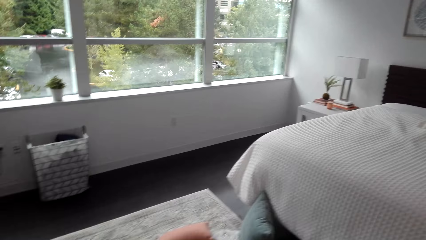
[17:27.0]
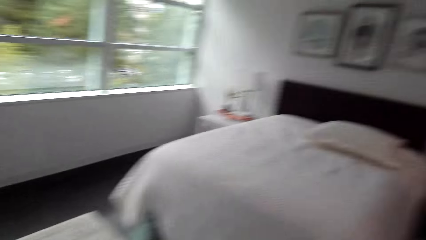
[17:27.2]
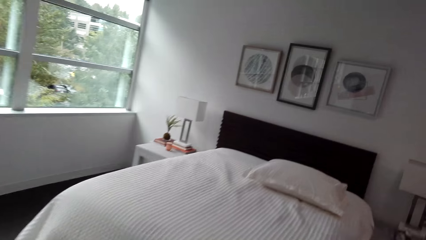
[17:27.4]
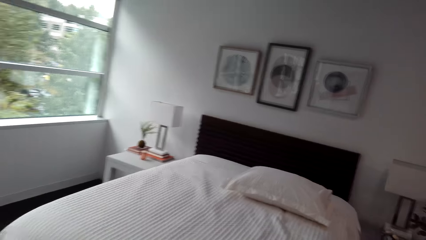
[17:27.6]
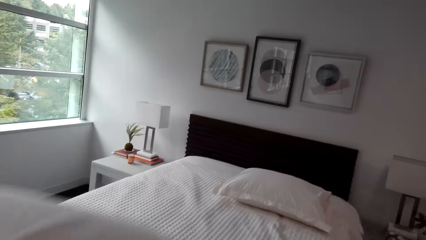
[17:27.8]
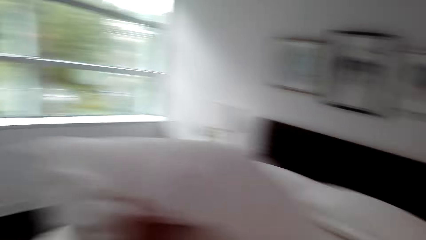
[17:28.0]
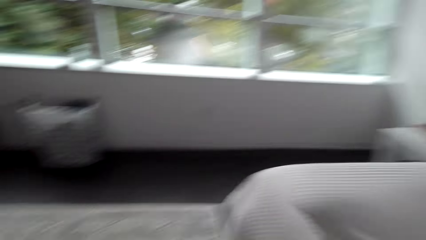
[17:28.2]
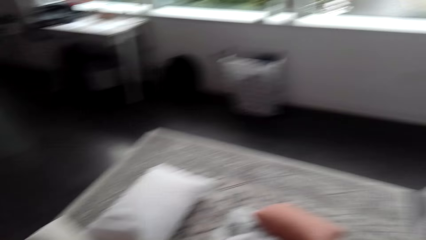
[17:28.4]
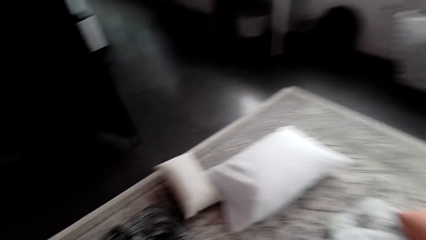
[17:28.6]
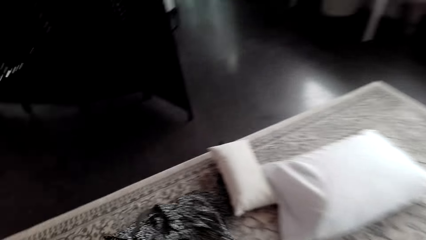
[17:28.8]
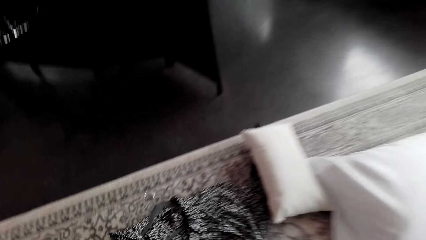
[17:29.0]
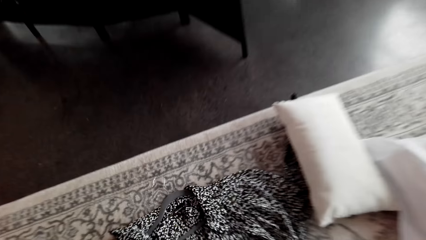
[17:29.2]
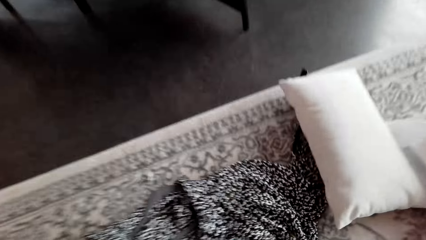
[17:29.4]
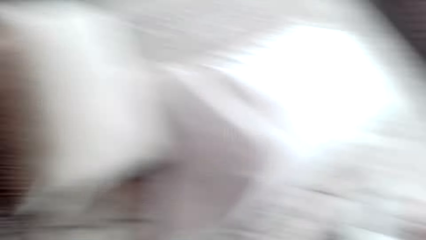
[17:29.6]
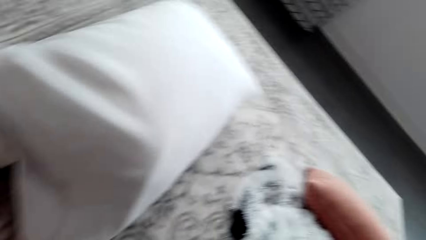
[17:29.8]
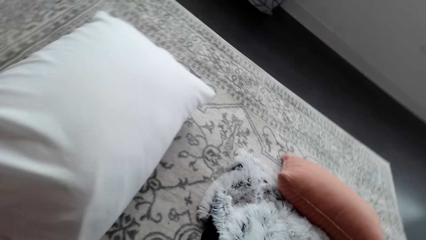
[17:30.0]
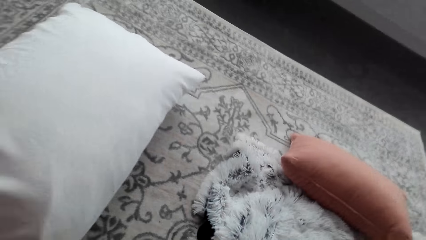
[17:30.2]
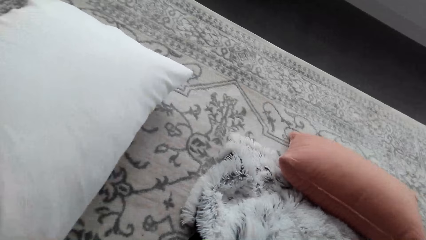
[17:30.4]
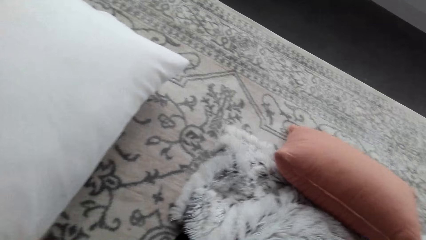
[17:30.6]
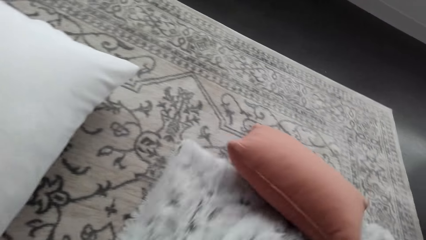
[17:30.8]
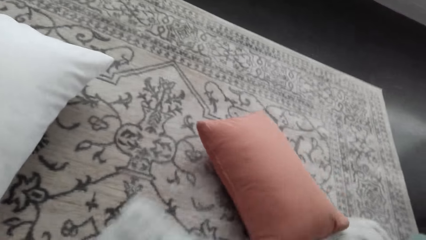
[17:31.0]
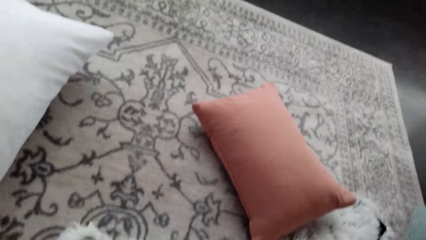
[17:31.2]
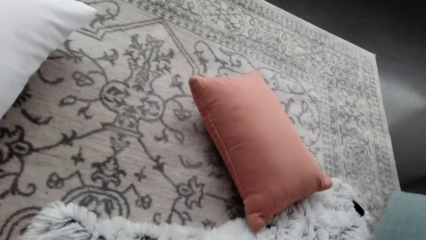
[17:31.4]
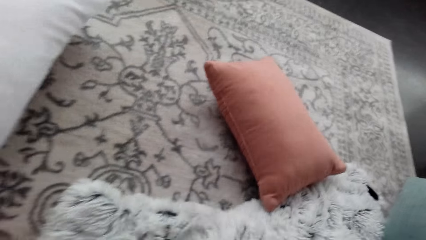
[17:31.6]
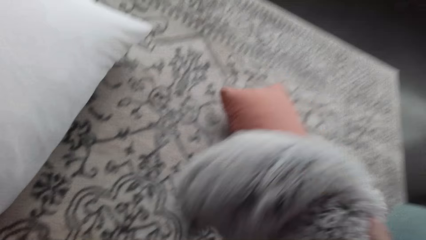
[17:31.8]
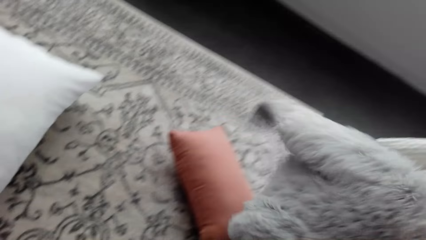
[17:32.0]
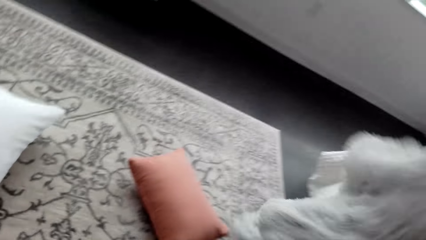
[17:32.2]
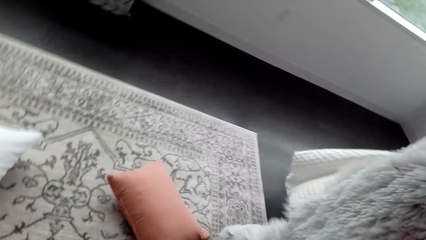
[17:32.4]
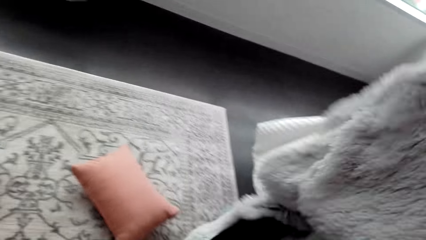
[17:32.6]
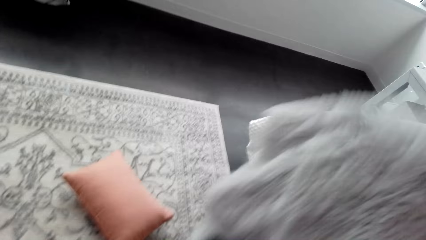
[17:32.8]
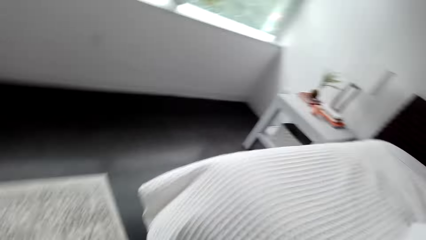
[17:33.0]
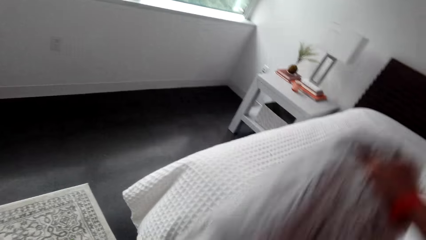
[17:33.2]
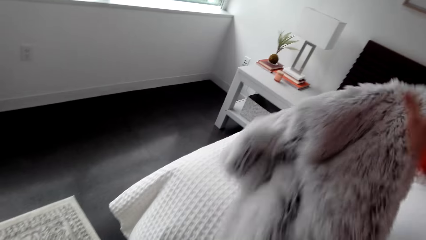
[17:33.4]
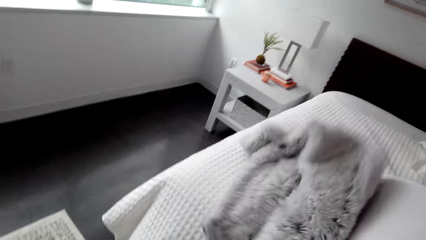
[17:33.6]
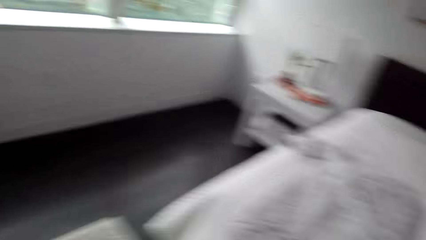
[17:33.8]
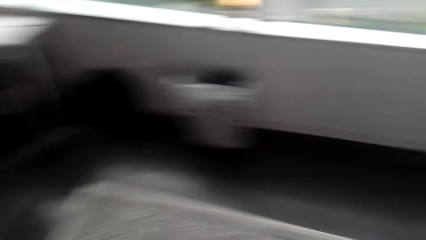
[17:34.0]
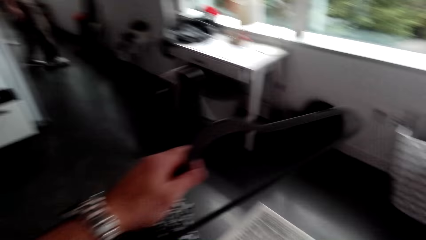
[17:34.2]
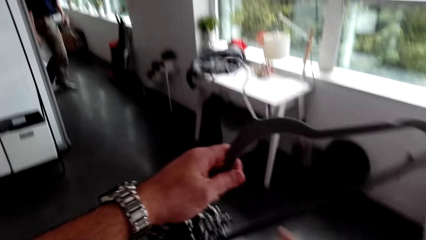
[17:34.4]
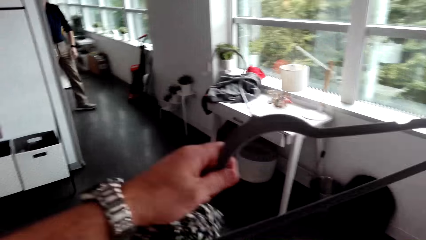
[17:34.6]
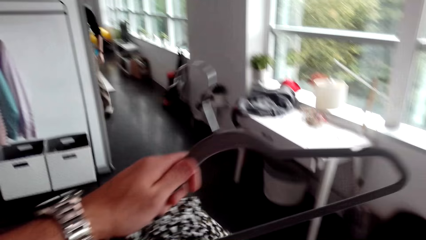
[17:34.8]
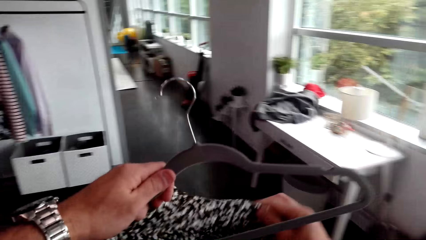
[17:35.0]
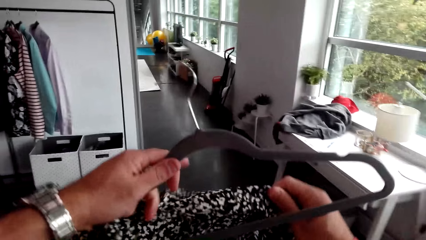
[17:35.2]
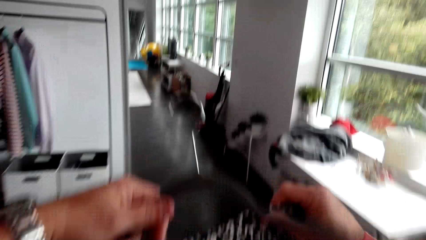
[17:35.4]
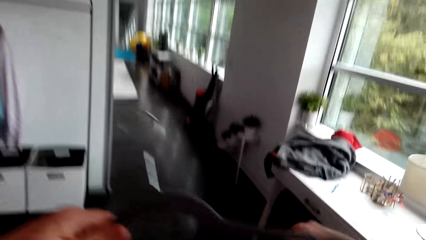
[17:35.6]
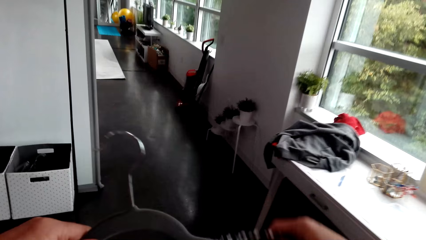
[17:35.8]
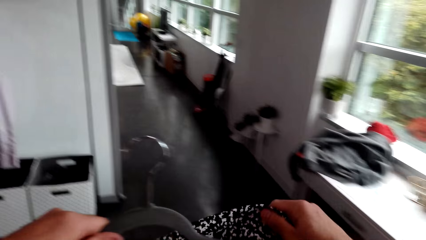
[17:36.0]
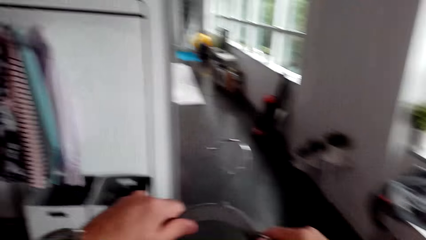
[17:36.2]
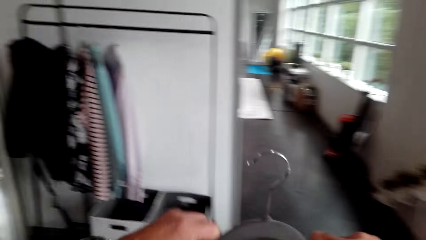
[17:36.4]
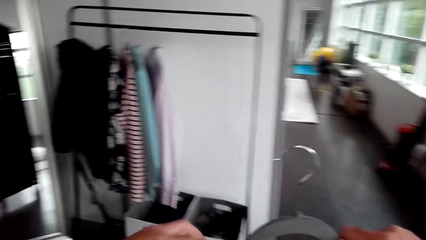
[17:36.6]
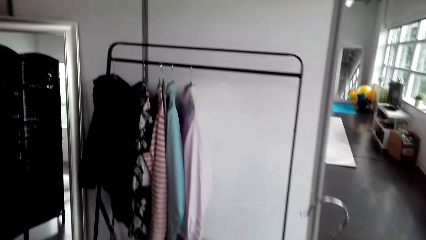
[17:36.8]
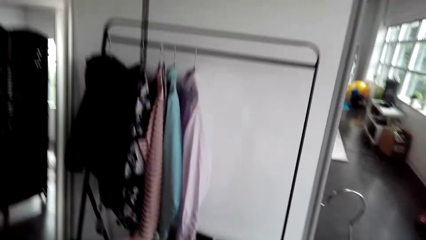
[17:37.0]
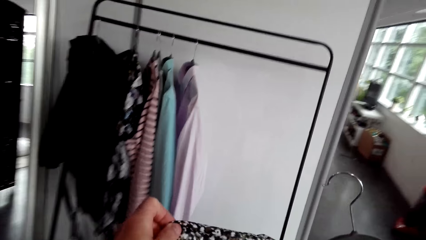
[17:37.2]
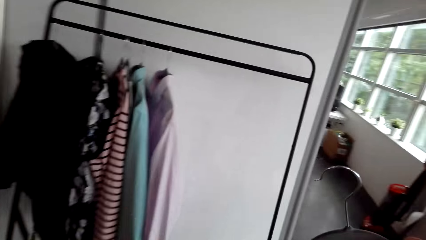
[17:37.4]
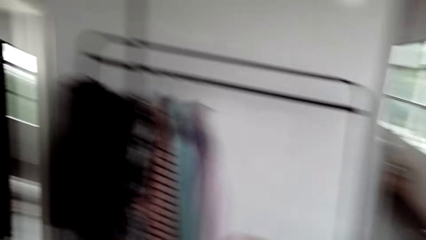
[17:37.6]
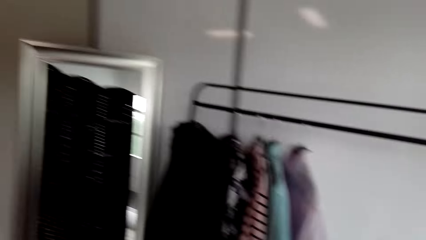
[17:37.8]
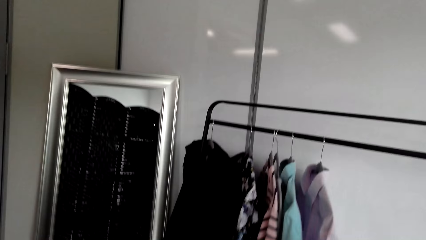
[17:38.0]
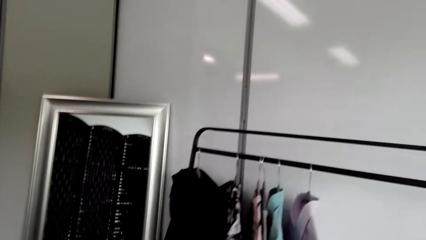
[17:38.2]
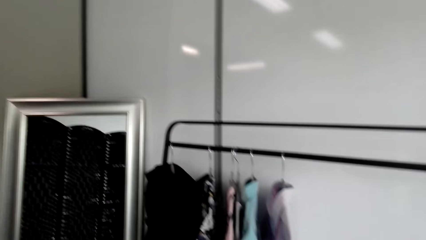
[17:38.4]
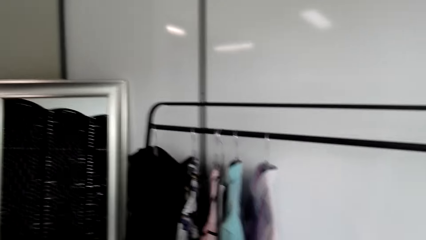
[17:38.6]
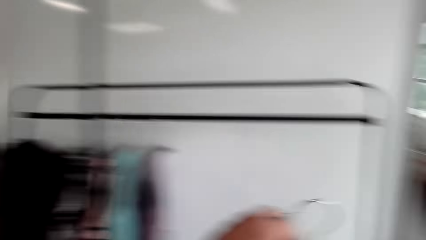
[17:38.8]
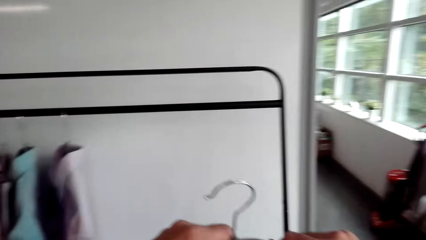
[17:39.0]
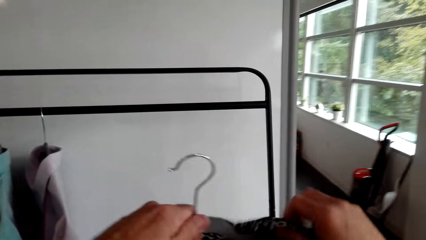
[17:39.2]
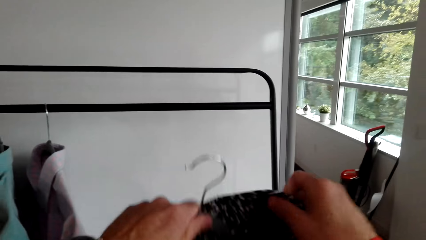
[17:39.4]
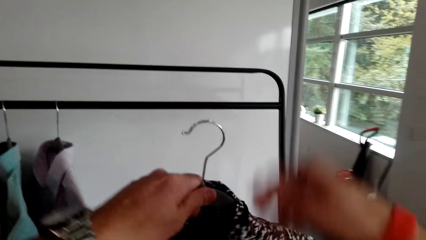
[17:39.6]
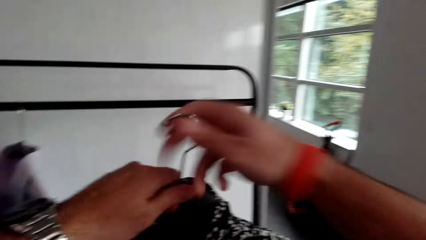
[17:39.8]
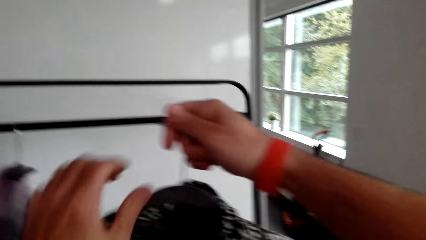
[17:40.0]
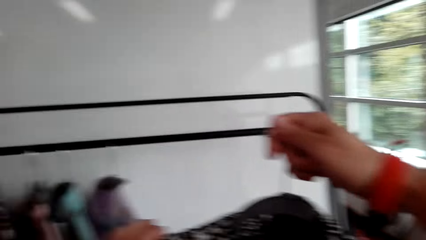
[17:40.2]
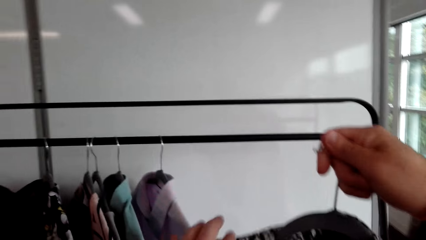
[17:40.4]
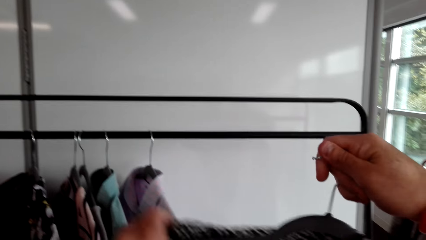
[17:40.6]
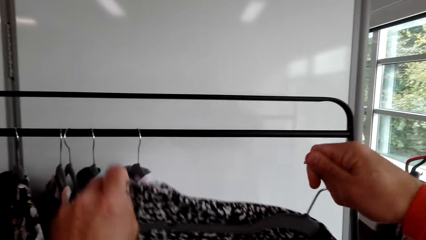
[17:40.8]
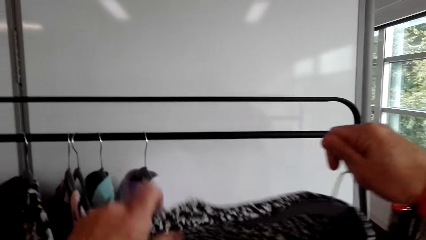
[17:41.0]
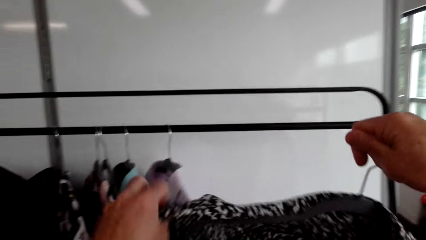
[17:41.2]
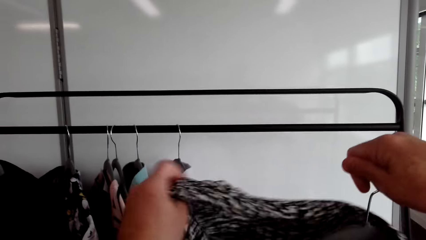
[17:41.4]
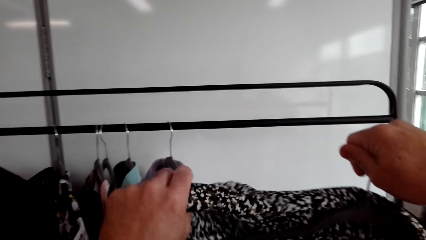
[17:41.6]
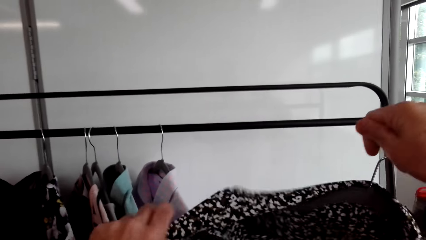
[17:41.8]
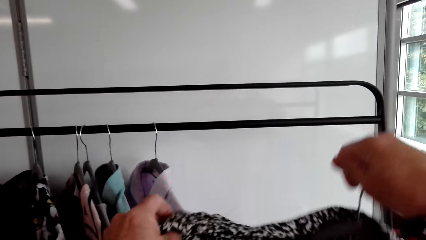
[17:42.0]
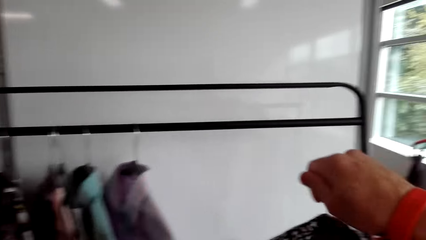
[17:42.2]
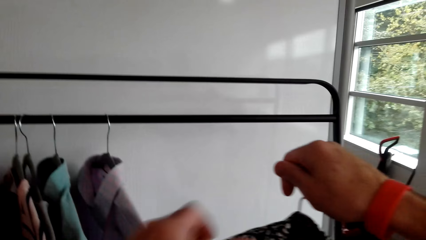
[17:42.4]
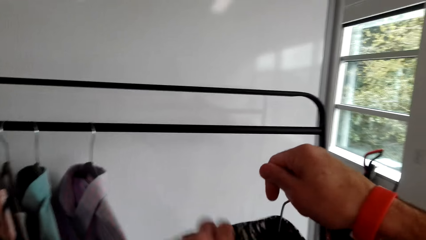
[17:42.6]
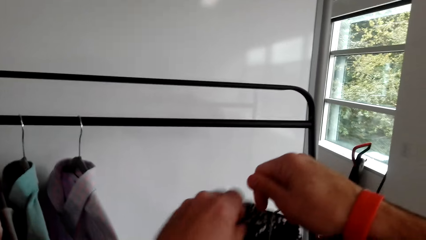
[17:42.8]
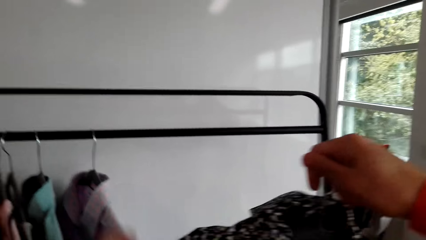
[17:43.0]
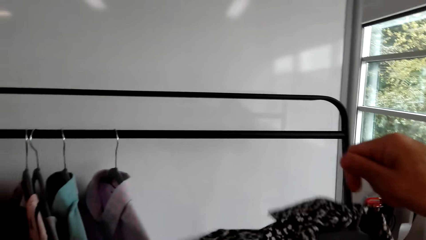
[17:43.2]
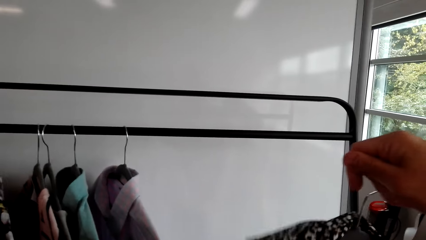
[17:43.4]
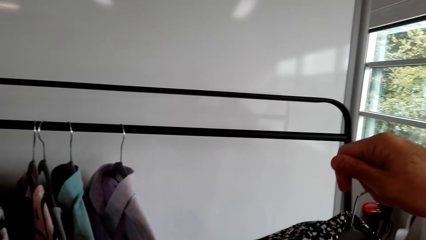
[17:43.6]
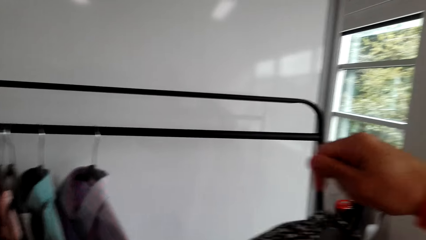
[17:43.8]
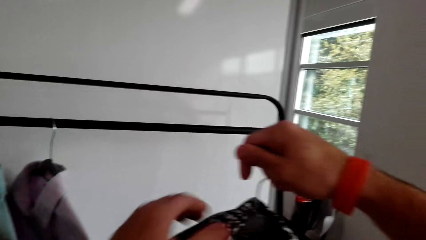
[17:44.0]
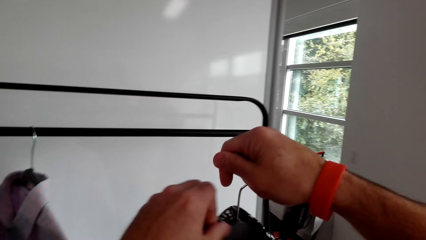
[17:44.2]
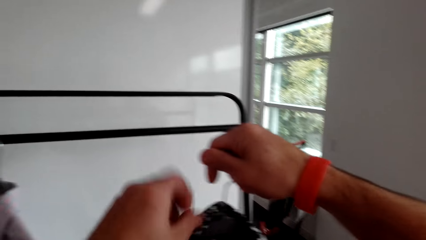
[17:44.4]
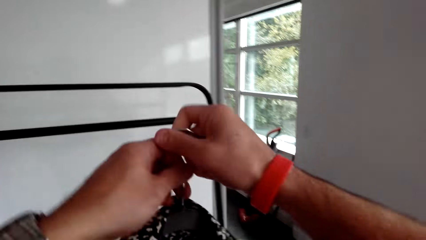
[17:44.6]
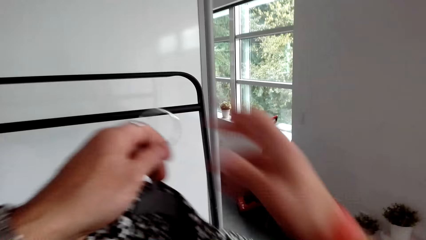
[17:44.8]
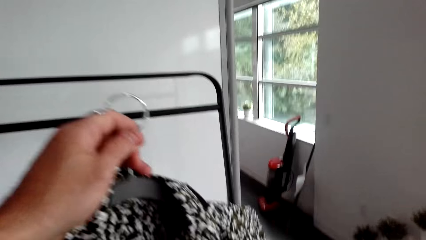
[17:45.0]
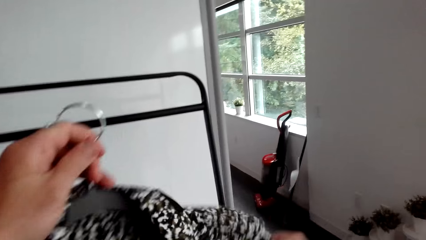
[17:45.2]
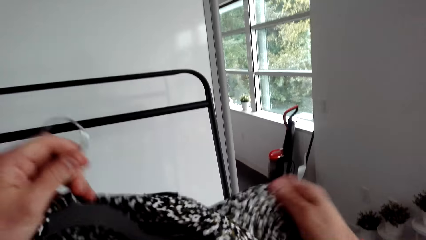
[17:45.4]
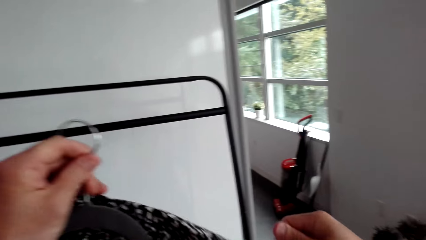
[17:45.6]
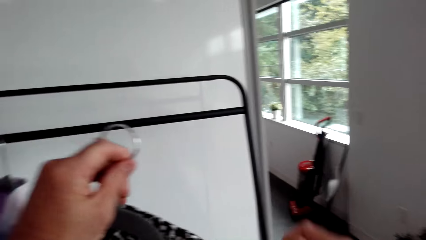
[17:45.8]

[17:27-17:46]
The camera wearer puts pillows or pillow cases on the bed. They pick up a blanket, throw the blanket on the bed, put a shirt on a hanger, and move around. They hang cloth.
